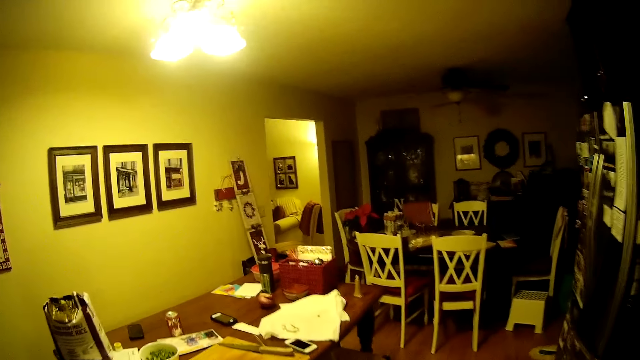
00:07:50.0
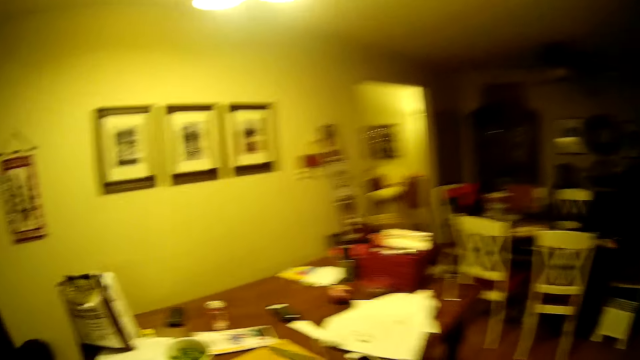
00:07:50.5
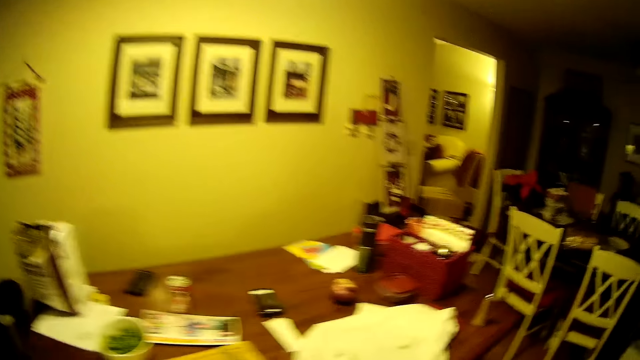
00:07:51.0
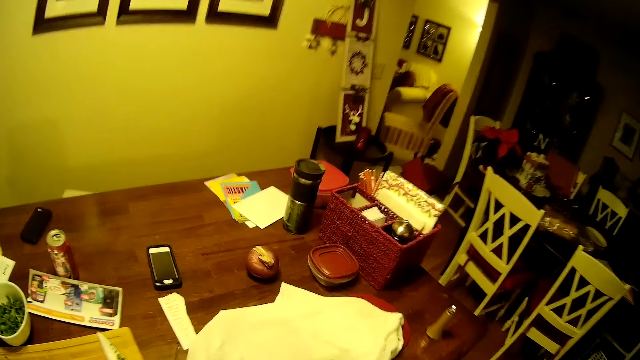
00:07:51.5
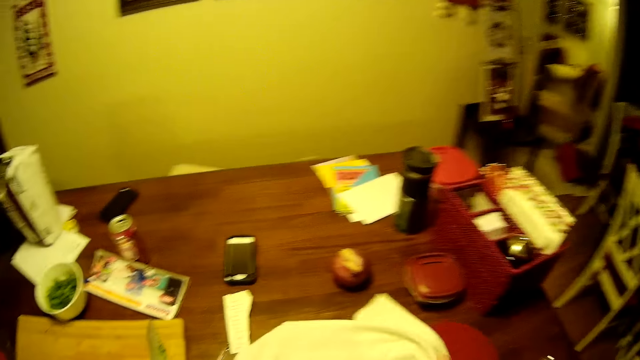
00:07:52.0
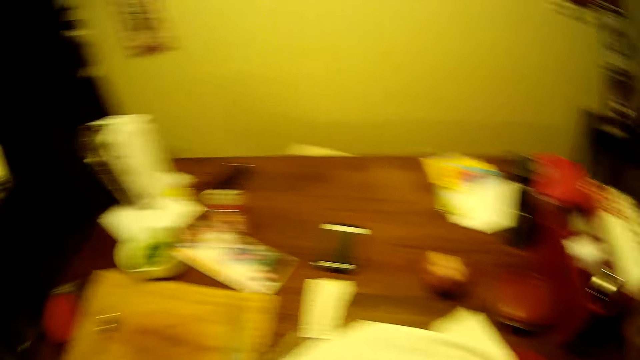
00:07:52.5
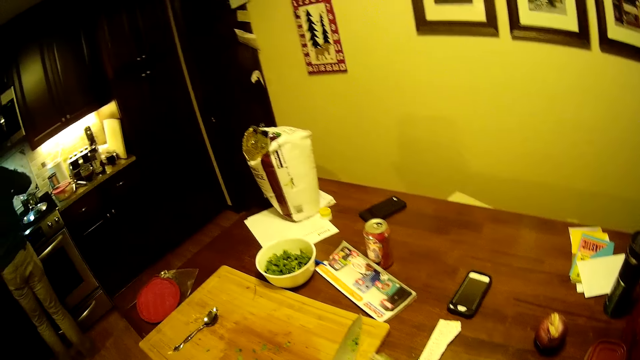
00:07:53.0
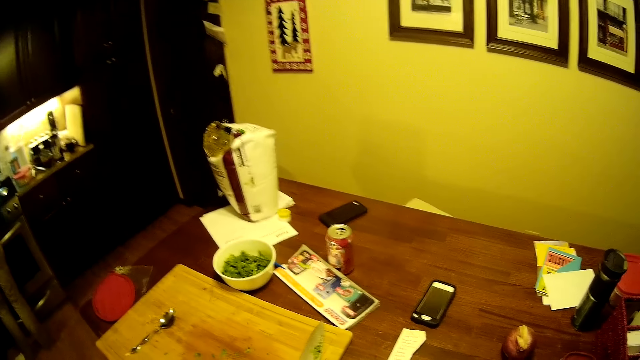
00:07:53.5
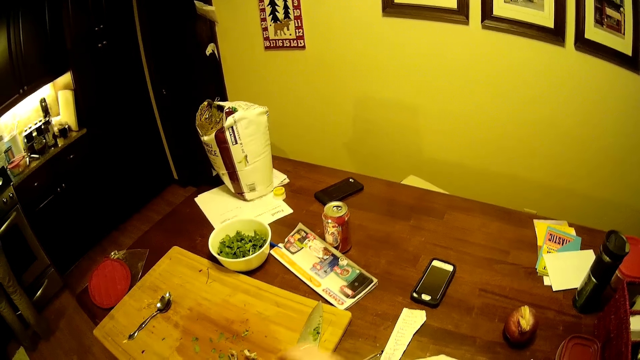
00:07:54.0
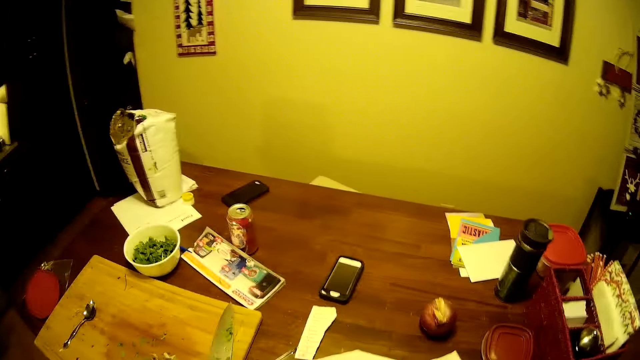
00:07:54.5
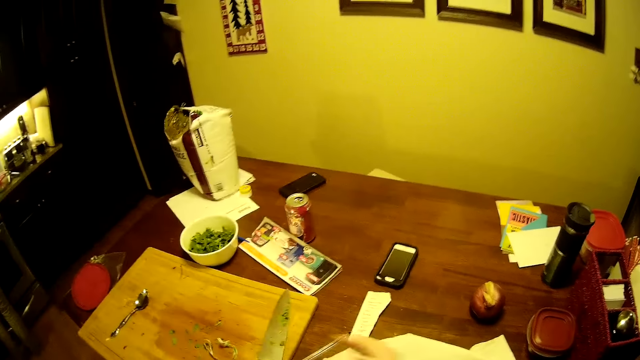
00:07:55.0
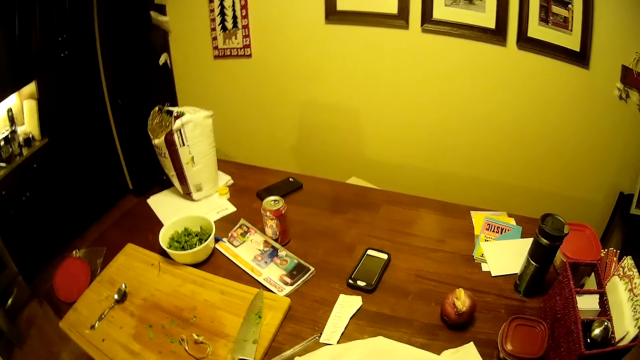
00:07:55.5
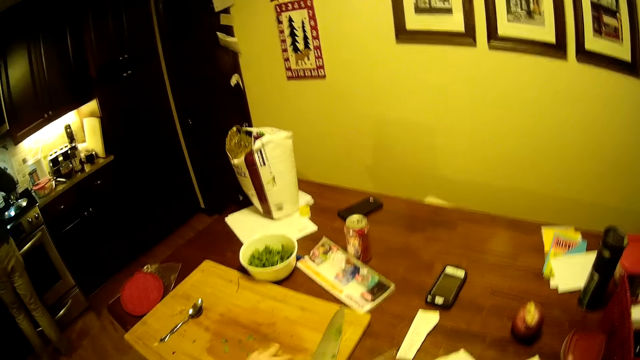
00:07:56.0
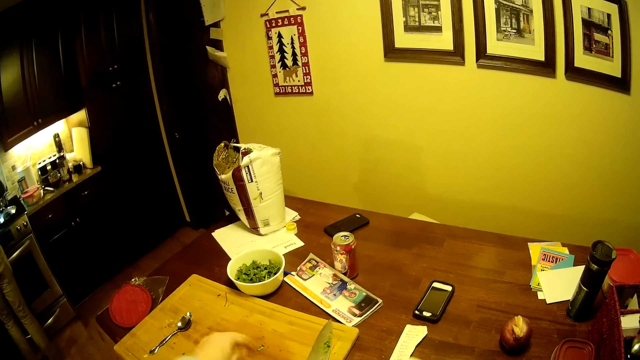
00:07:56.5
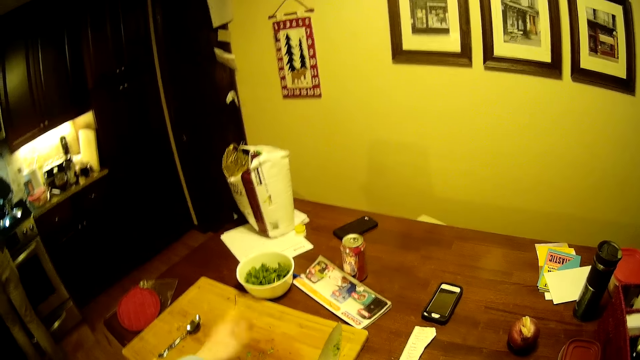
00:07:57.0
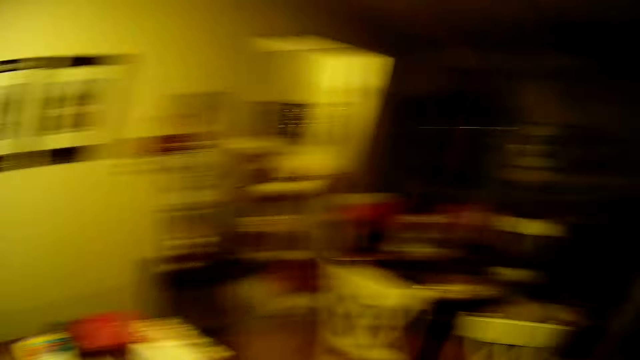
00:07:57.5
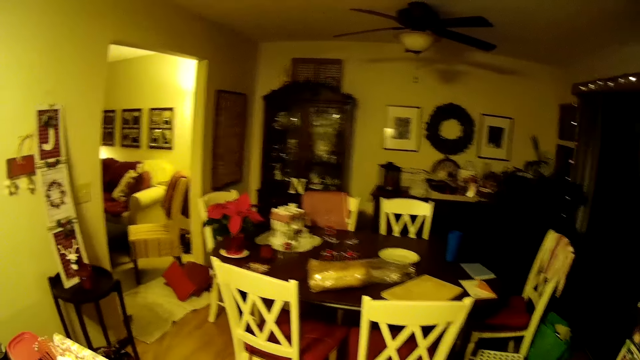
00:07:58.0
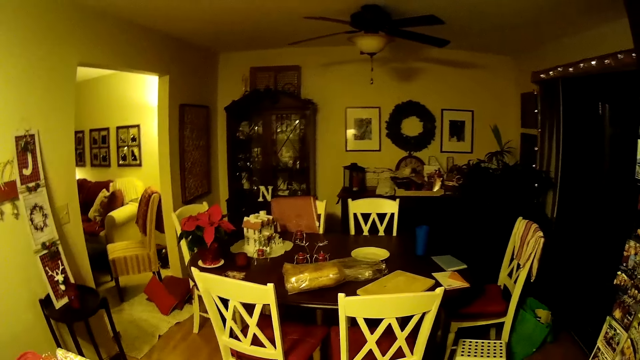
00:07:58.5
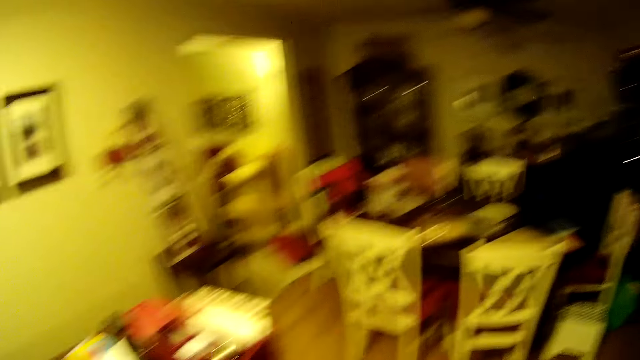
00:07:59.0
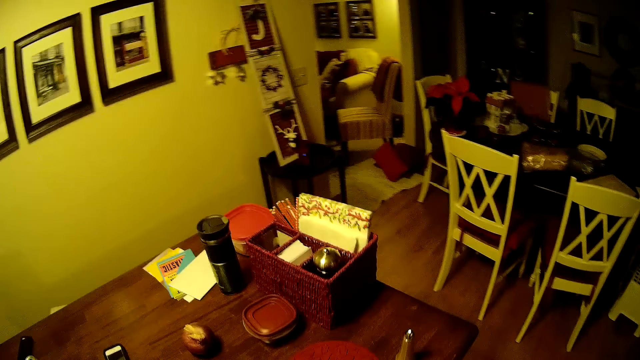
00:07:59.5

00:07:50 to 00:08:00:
The camera wearer moves the tissue. They move the hand. They point with the hand. They wipe the chopping board. They look around.

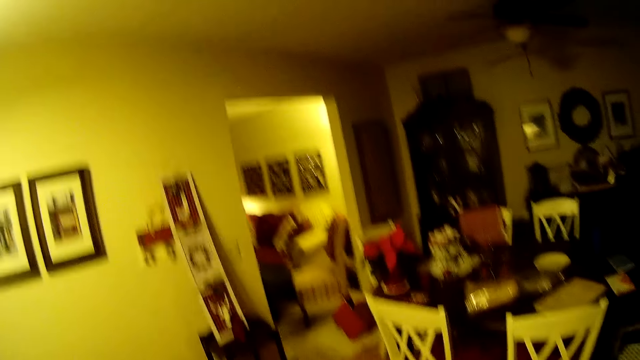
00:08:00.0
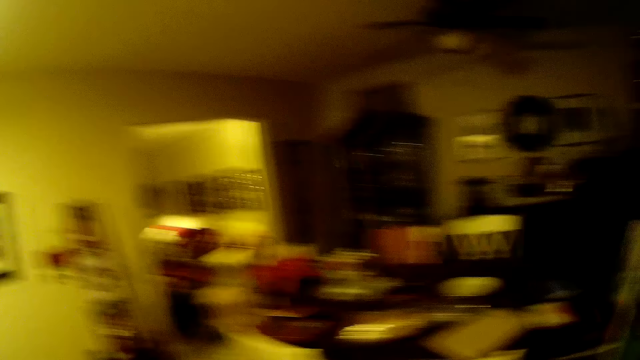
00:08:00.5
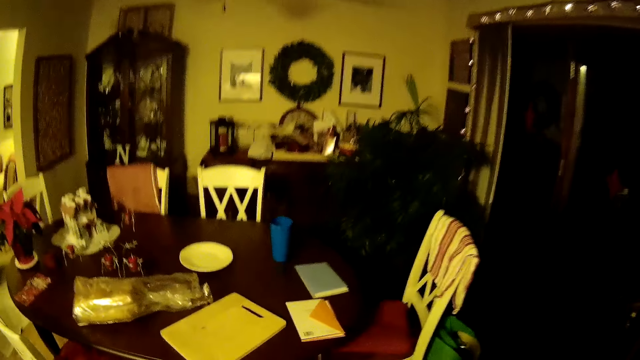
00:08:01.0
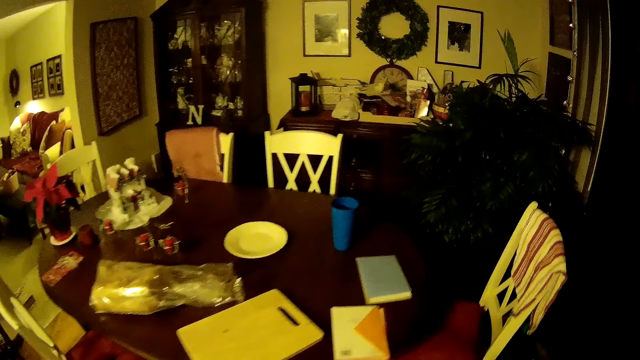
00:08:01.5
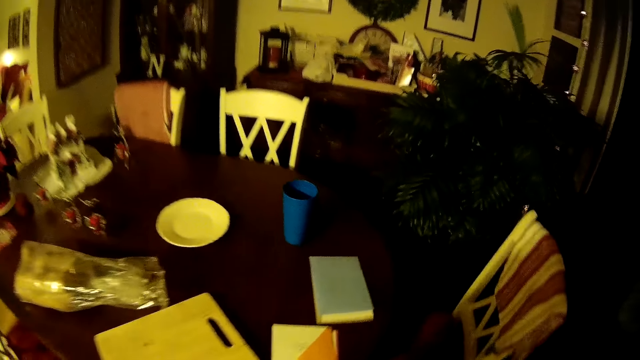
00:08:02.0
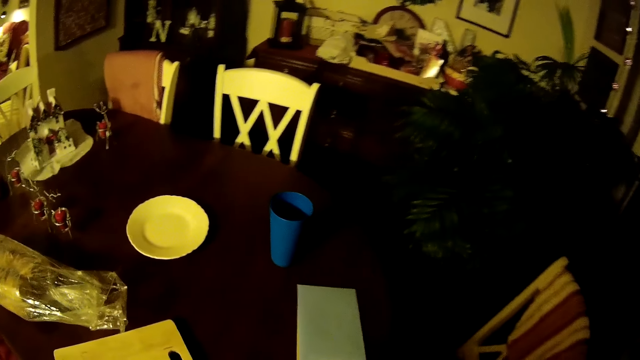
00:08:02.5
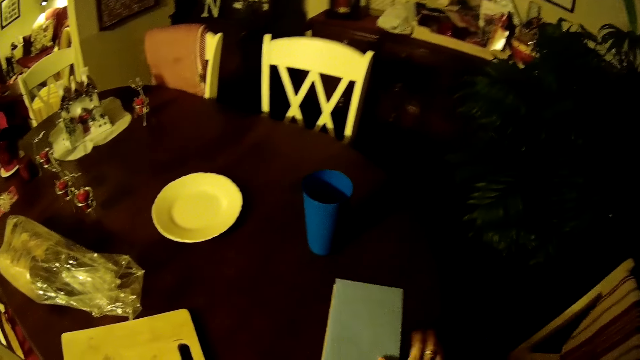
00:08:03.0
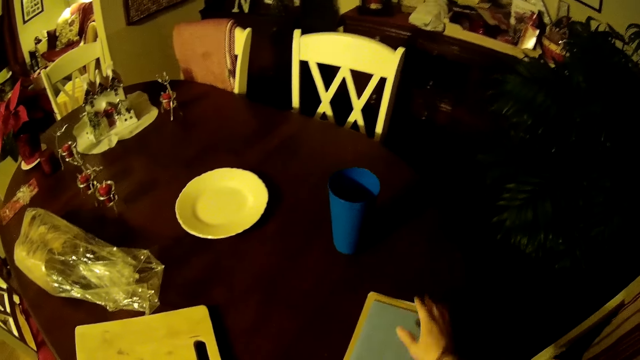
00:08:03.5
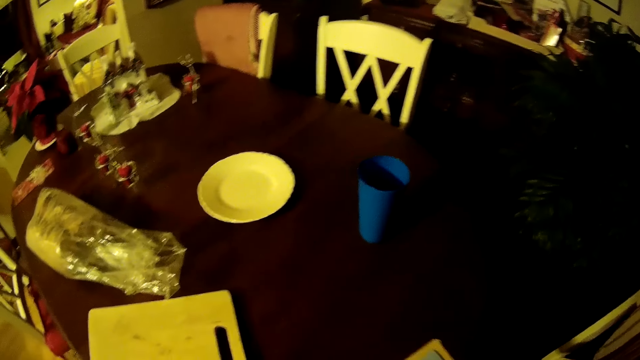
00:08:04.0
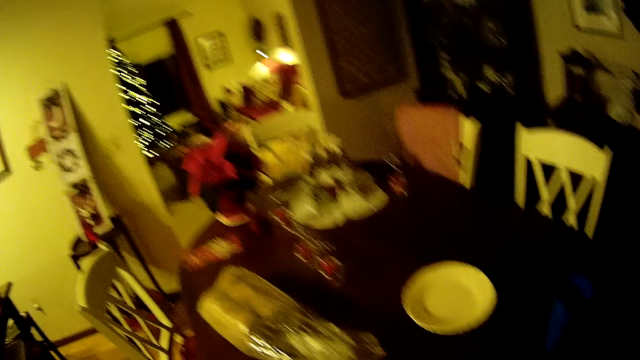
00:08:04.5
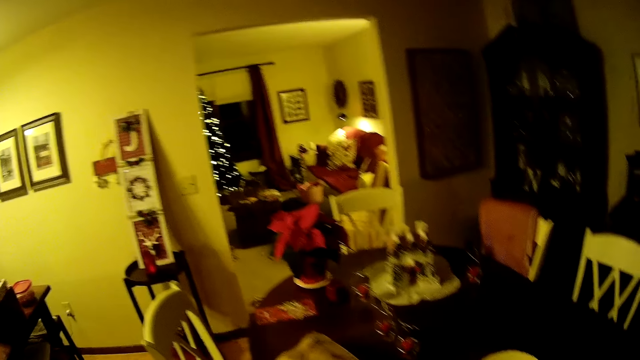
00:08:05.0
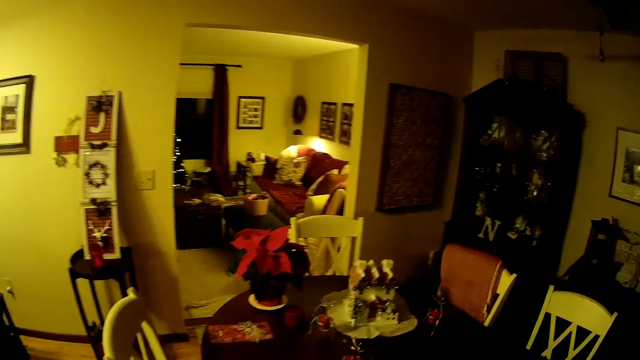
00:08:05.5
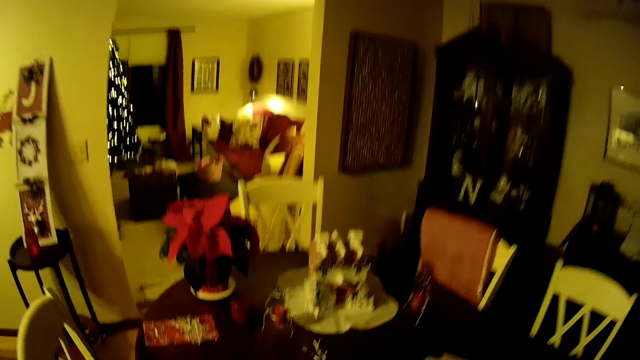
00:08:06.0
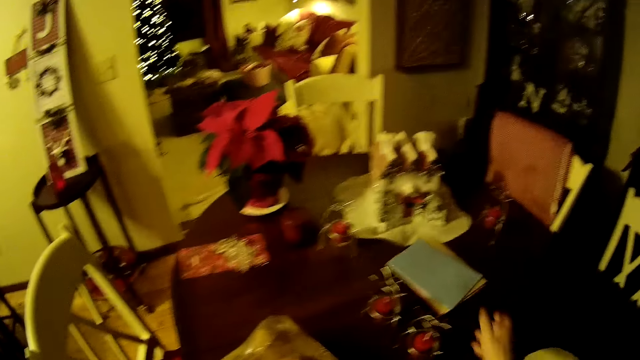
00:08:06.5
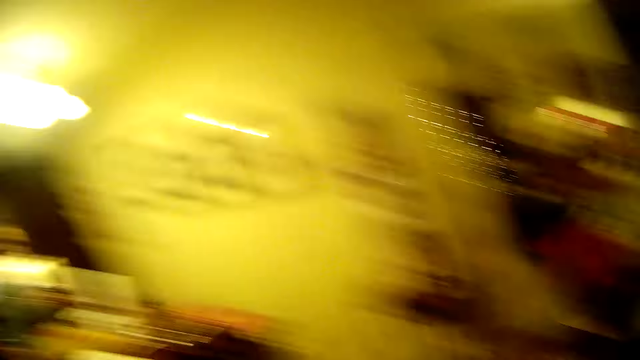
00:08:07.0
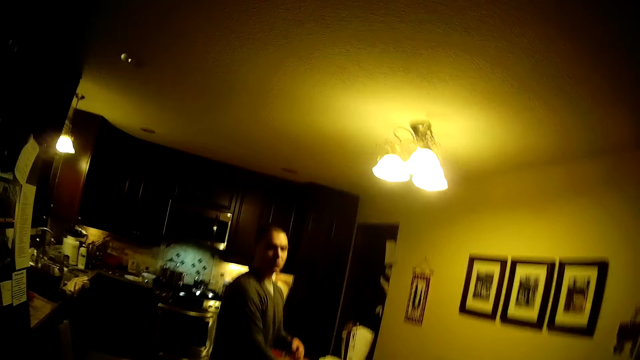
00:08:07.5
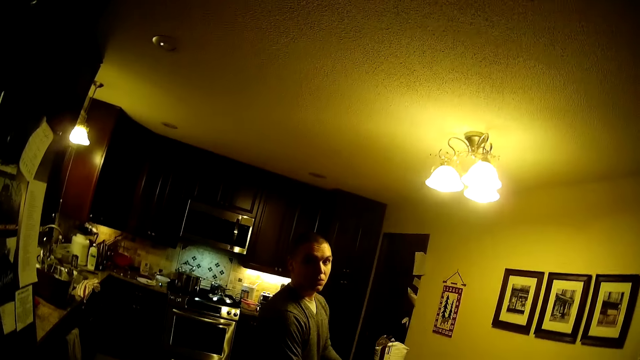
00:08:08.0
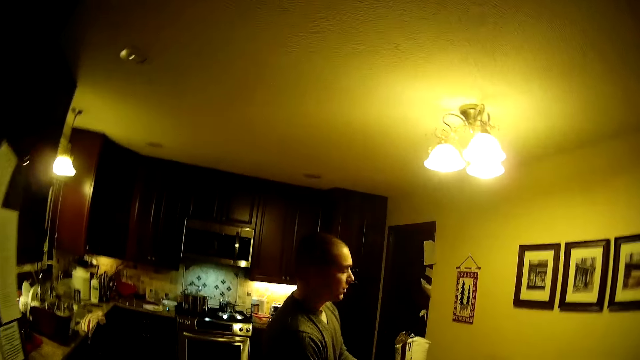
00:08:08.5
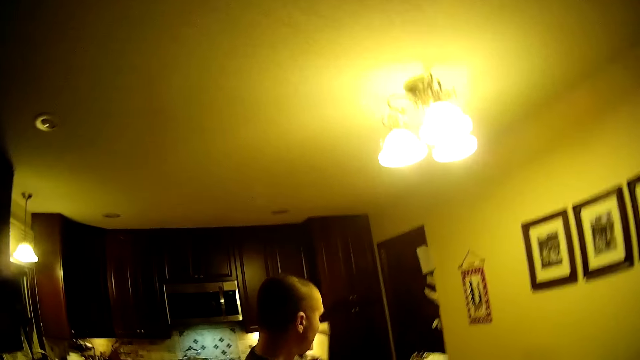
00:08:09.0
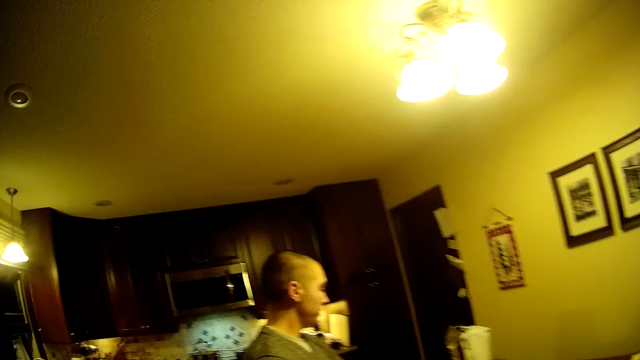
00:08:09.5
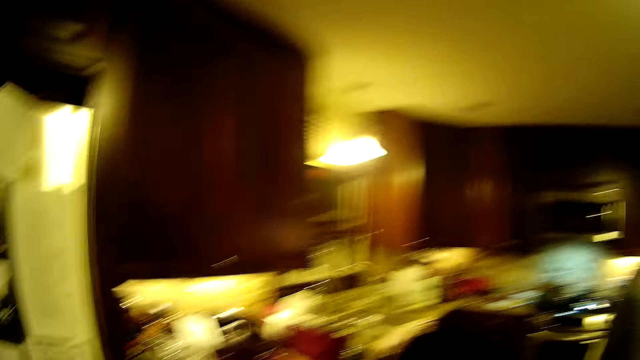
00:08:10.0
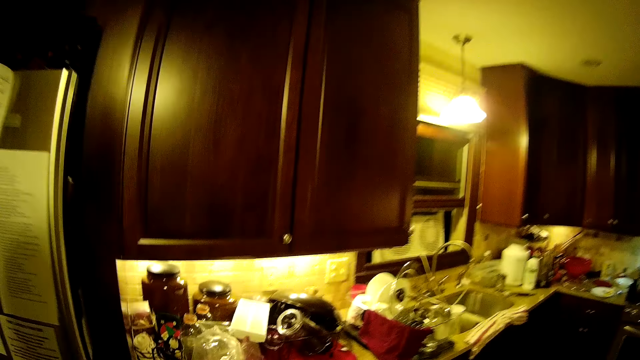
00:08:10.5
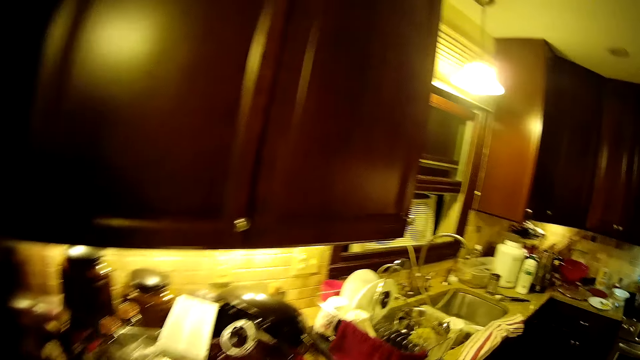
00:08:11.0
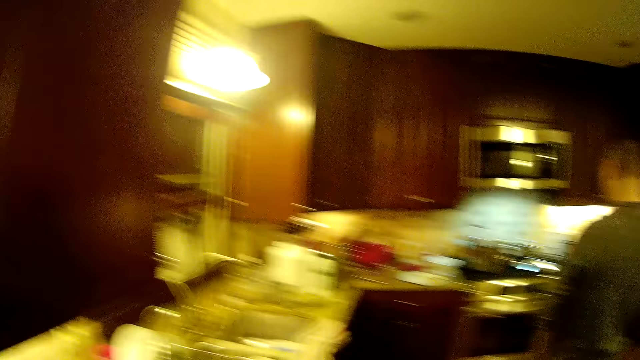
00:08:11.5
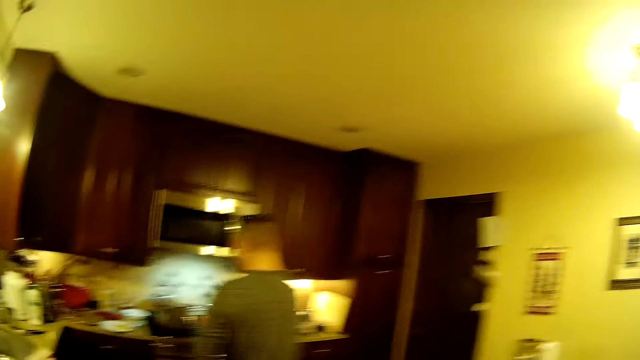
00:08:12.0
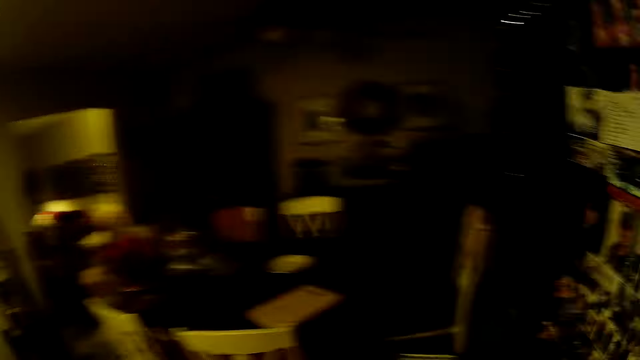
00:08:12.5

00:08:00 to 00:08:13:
The camera wearer steps forward. They pick the book. They put the book on the table. They step forward. A person looks at the camera wearer. The camera wearer steps forward. They look around.
